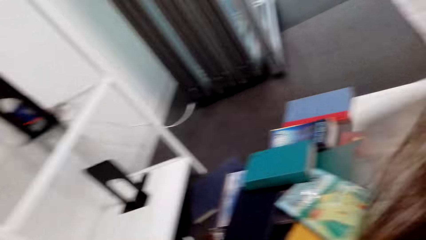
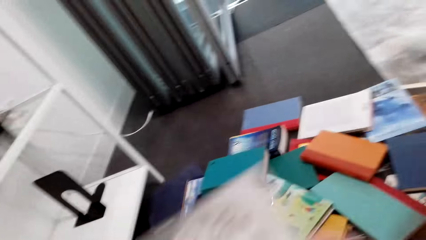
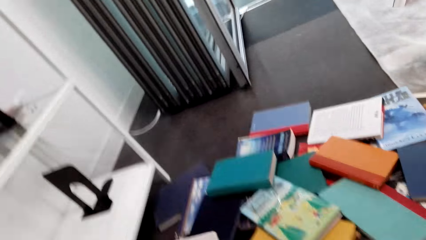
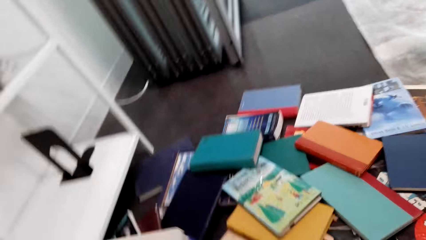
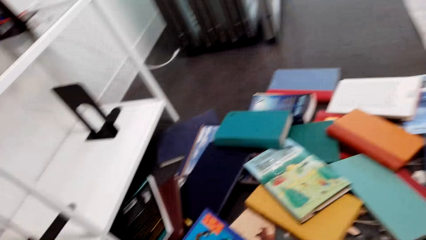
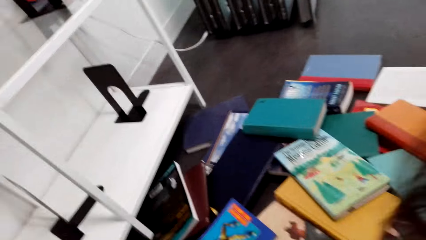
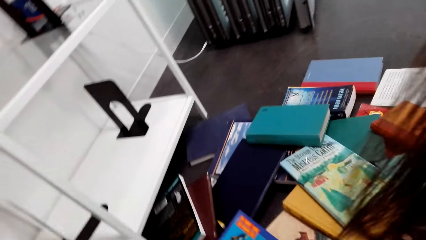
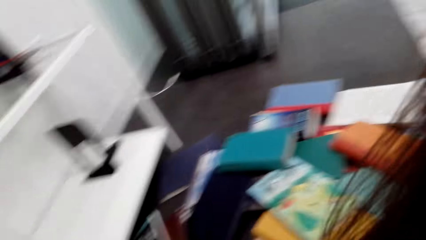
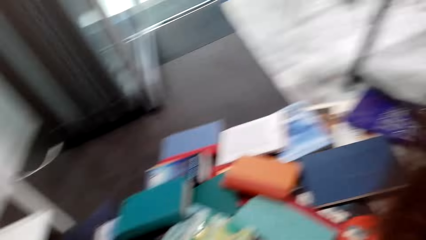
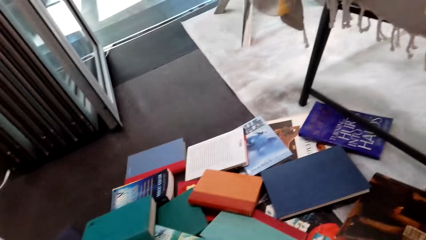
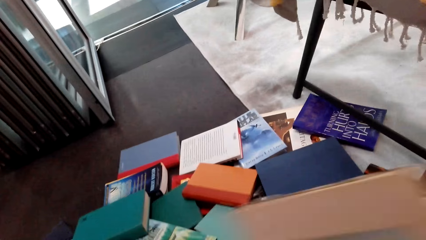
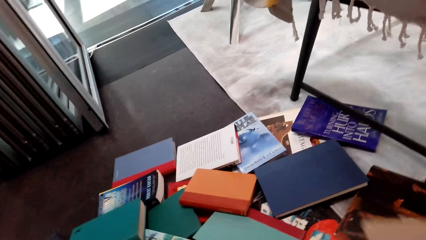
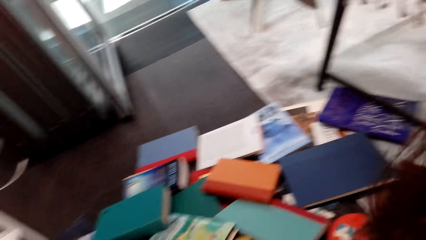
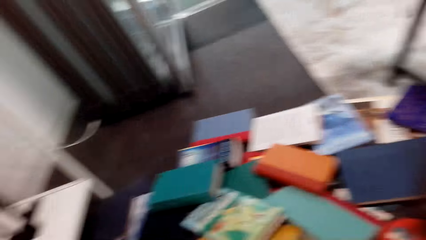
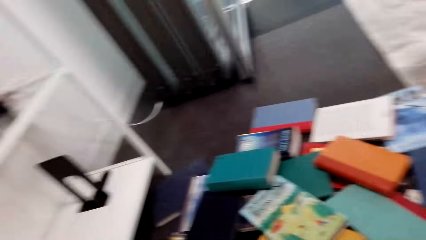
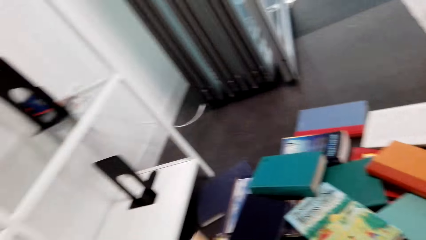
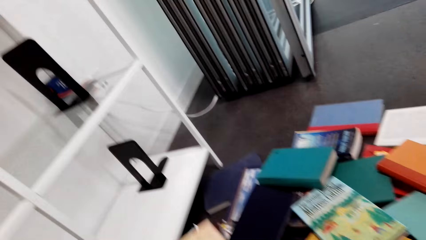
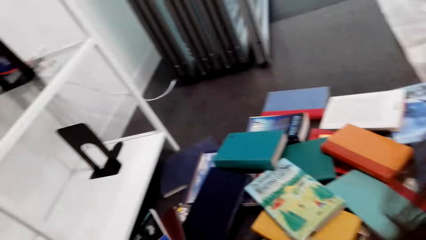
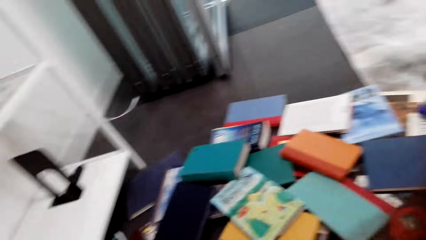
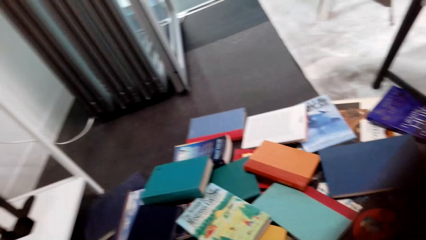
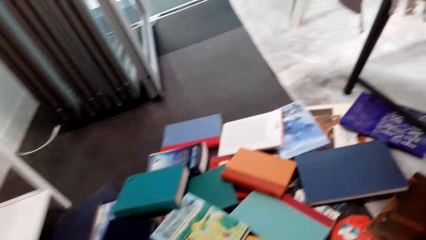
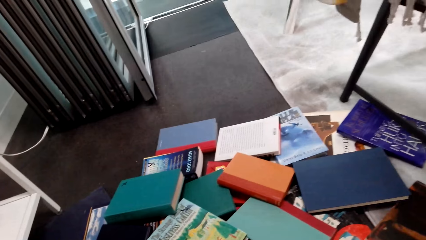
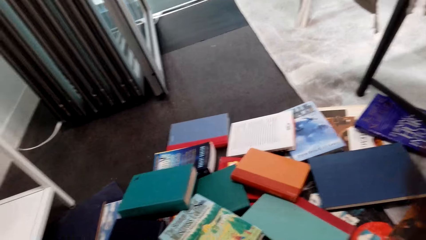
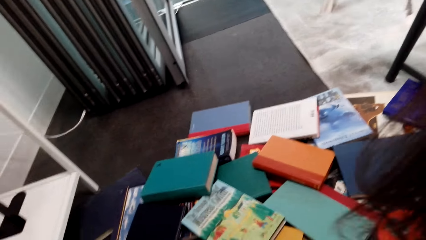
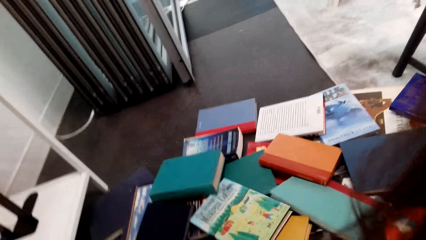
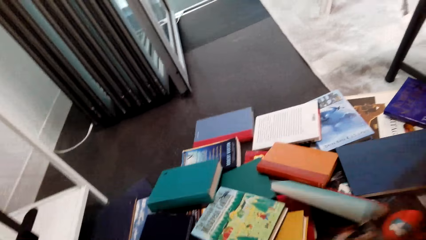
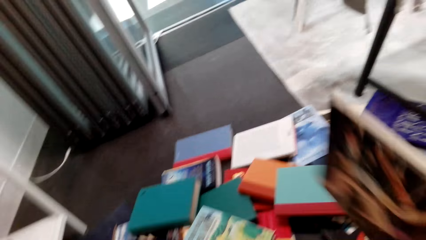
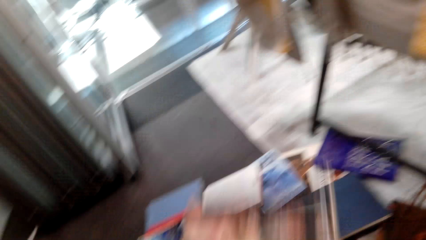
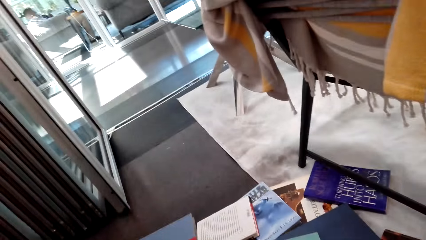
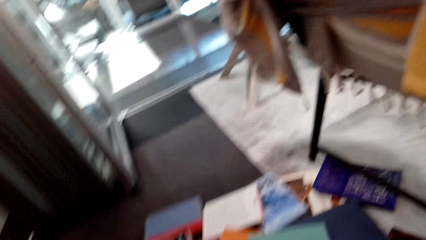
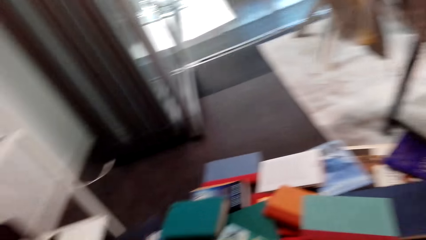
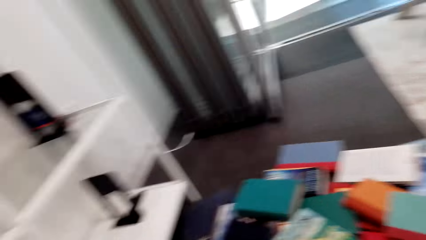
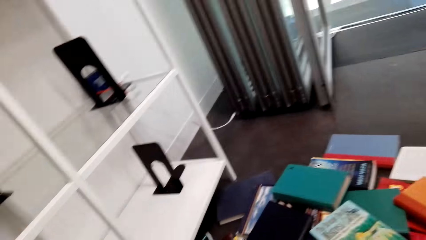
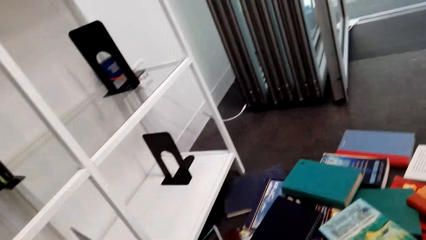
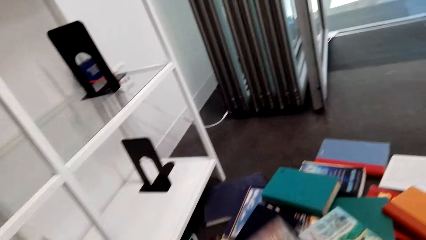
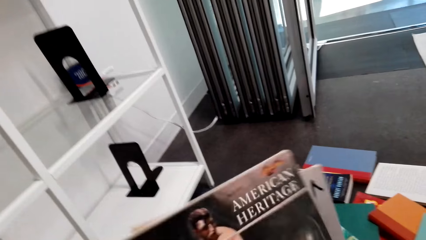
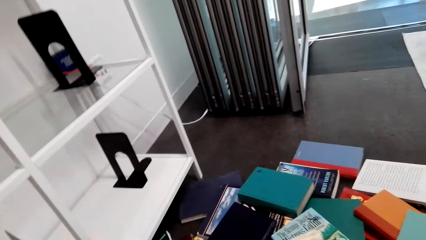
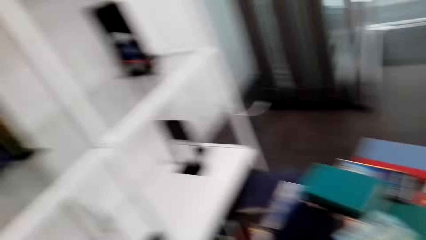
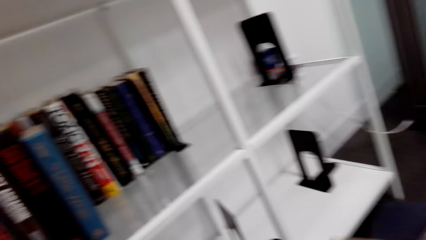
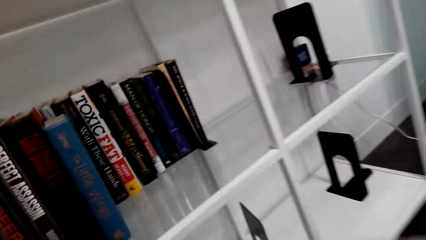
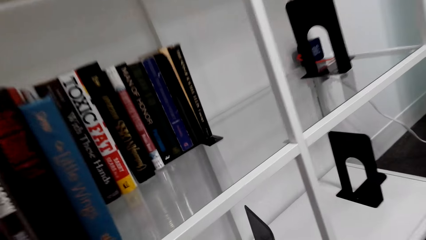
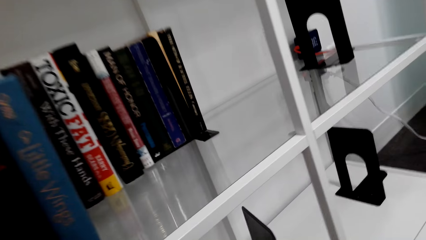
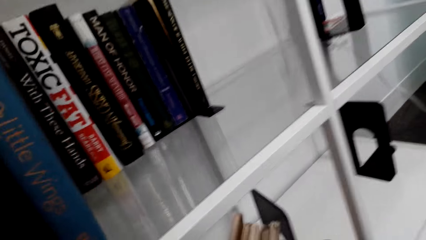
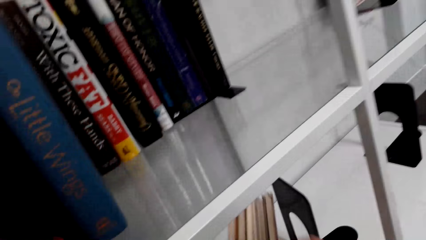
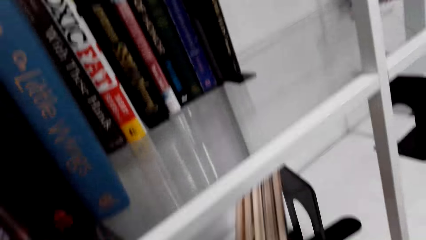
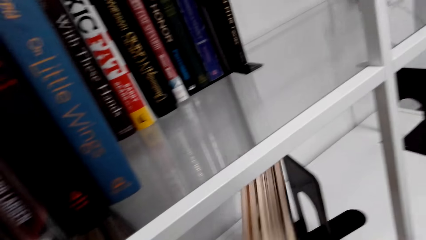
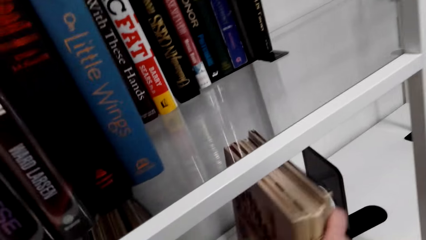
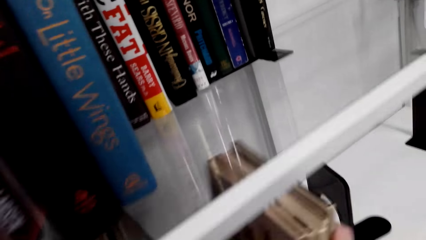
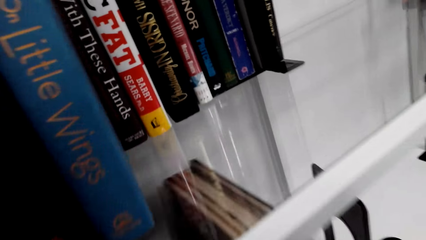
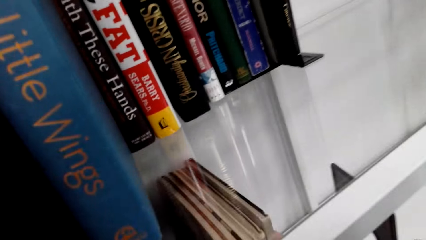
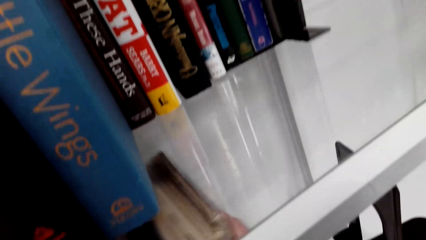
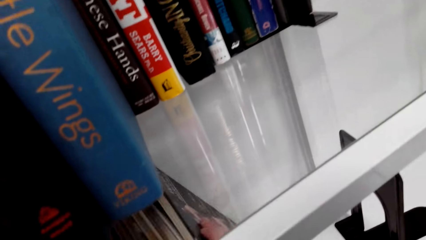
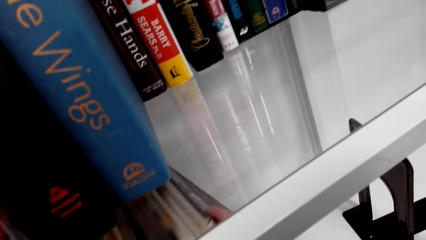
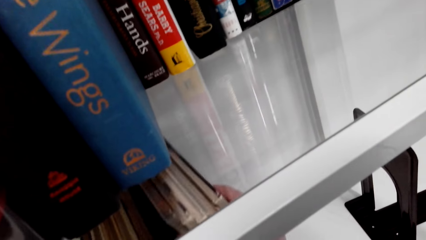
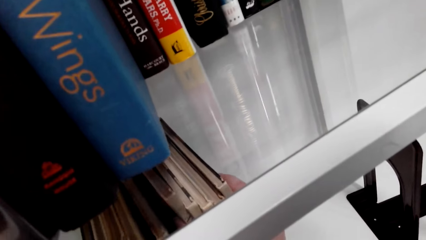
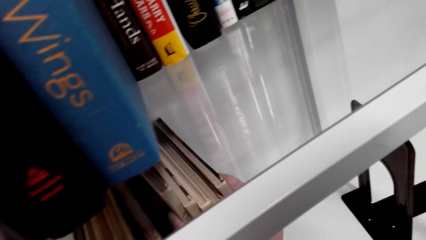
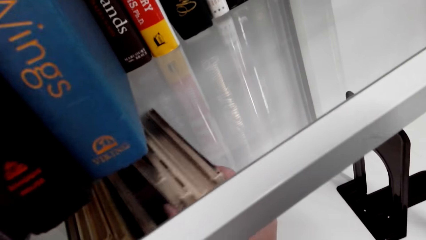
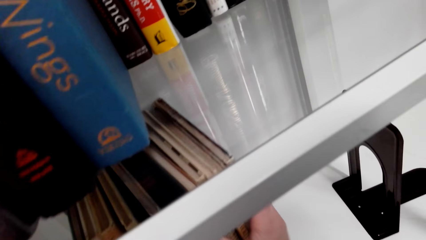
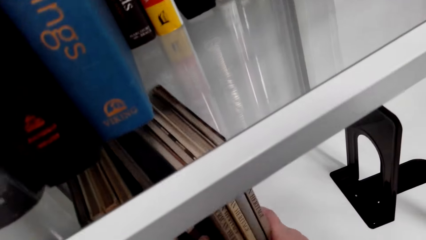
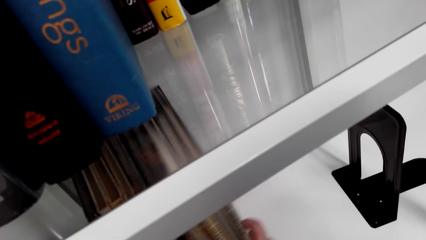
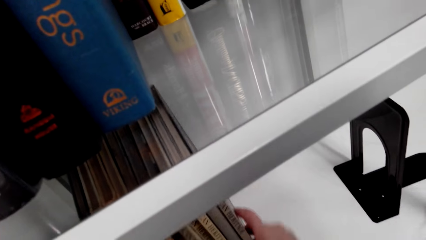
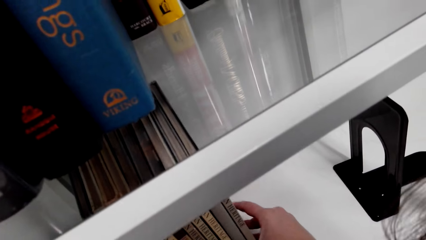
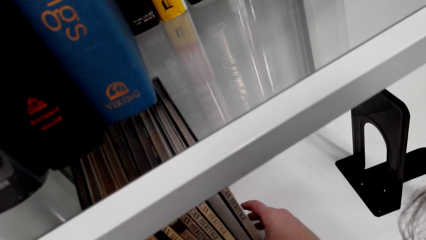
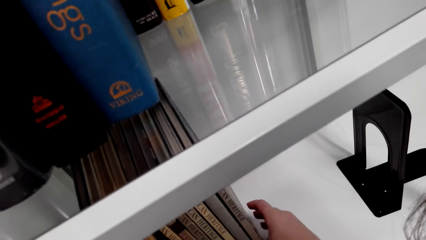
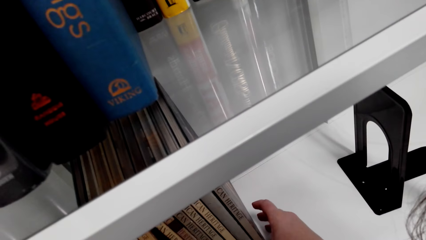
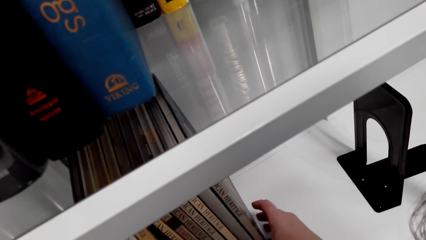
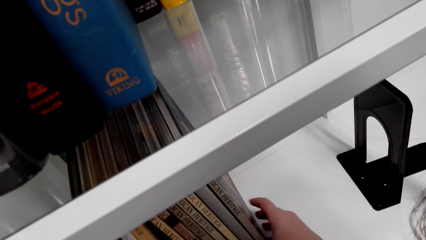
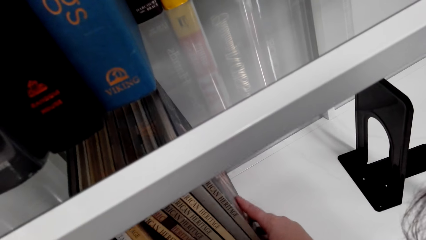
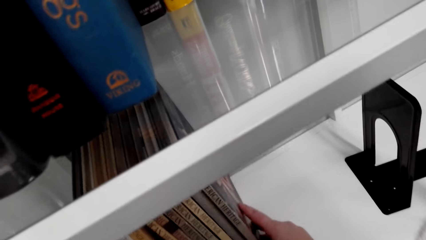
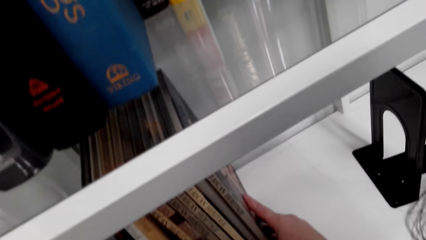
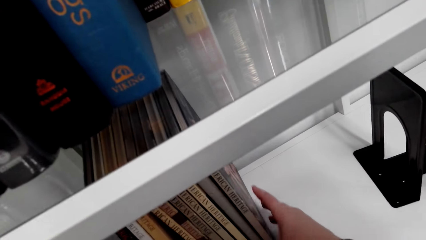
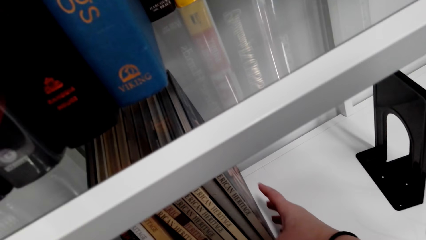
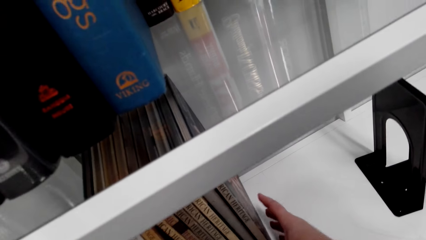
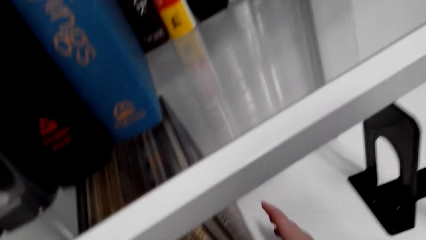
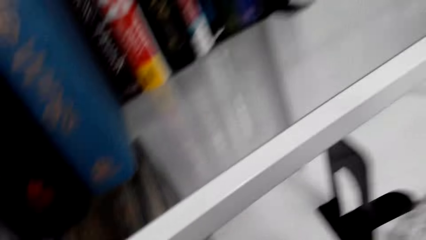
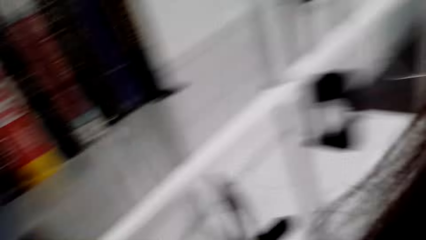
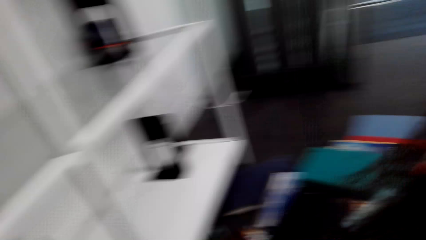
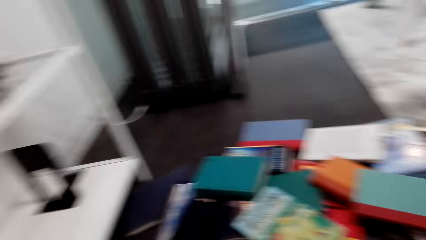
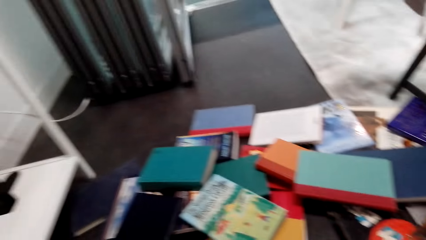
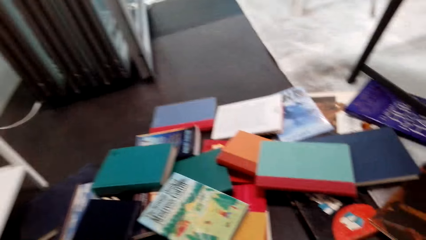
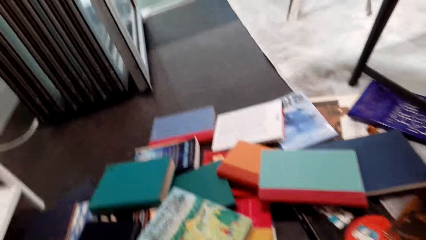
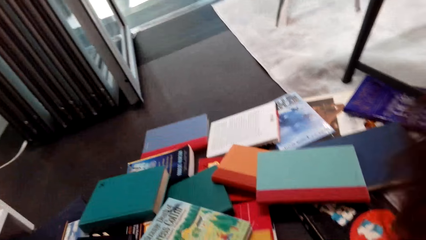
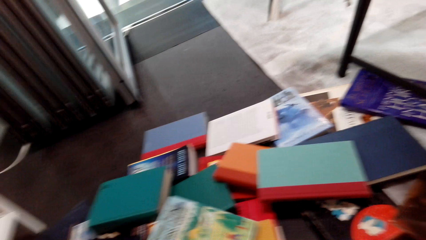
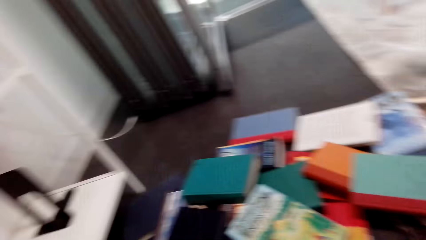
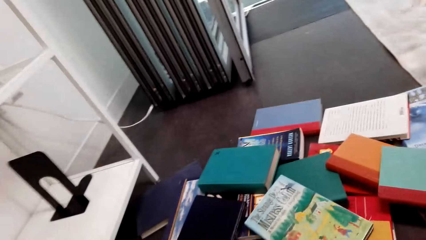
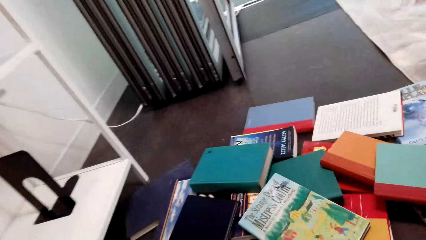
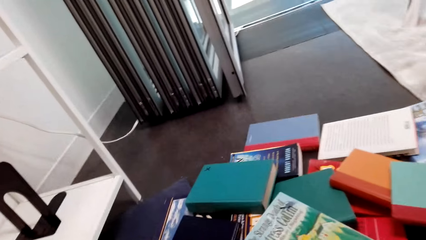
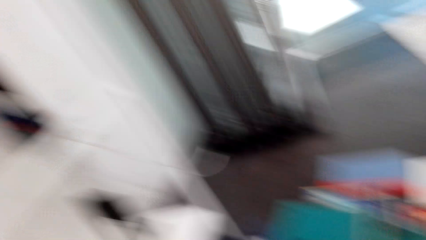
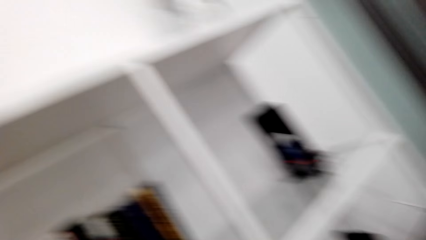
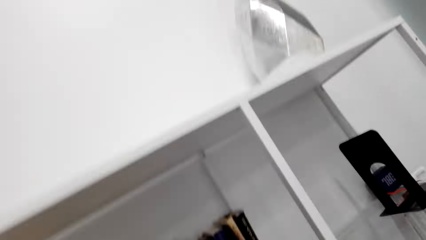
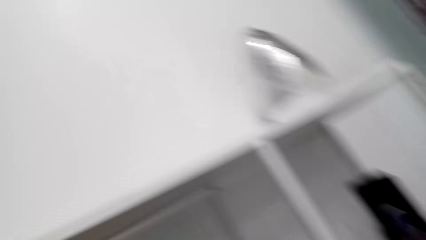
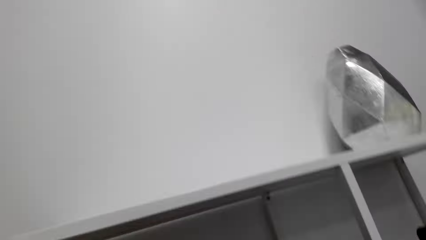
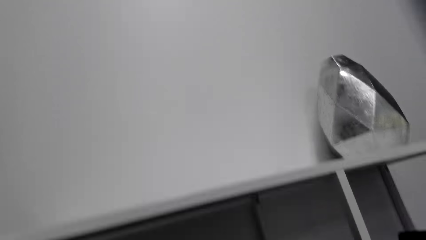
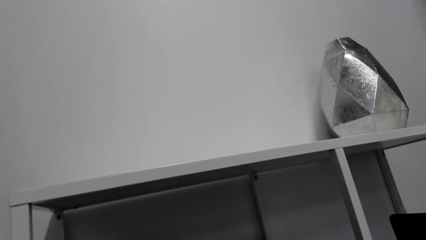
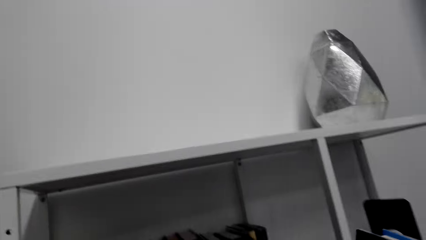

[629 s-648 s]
The camera wearer places the books in the shelf. They arrange books on the shelf. They look around a room. They walk in the room. They pick up books from the floor.
